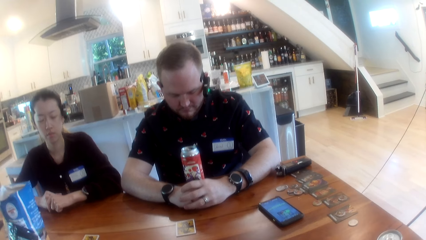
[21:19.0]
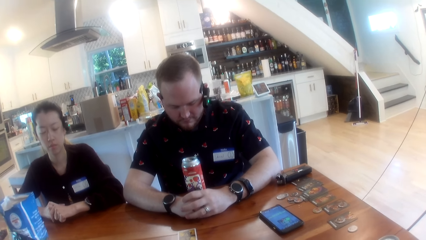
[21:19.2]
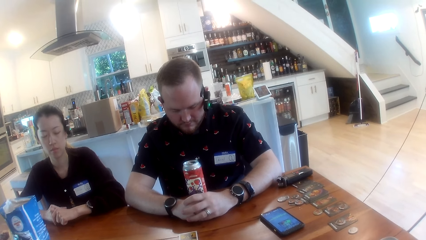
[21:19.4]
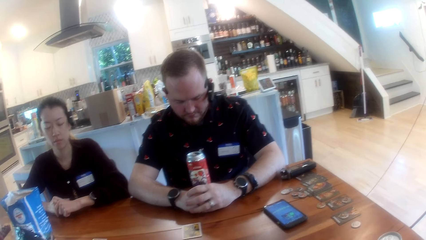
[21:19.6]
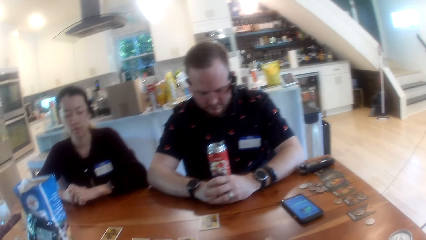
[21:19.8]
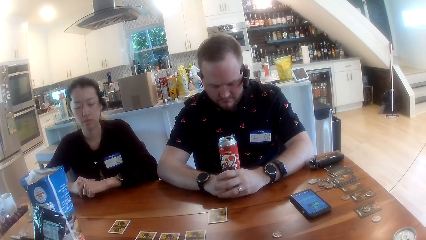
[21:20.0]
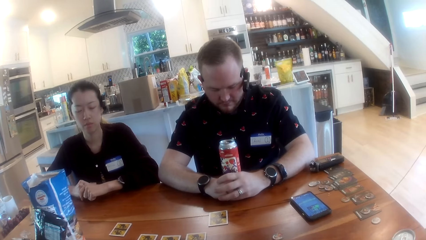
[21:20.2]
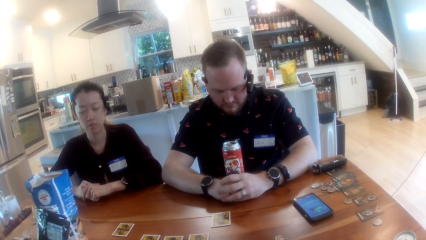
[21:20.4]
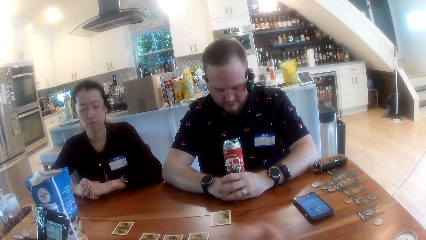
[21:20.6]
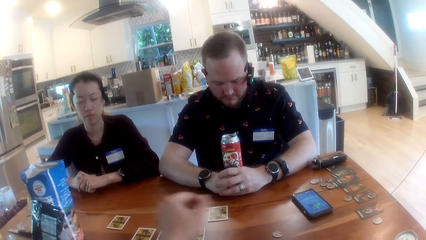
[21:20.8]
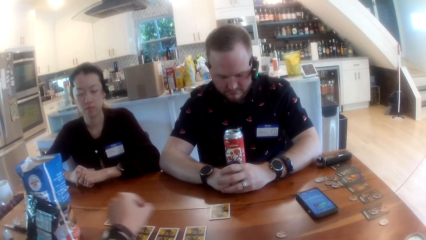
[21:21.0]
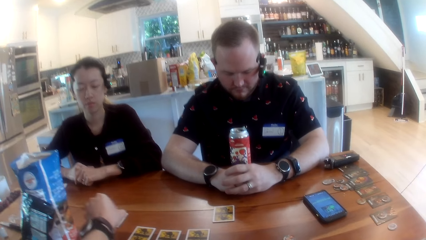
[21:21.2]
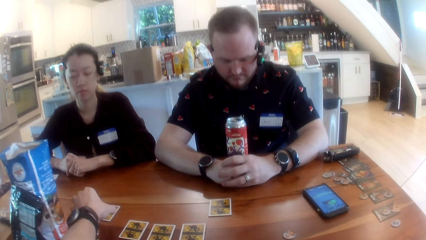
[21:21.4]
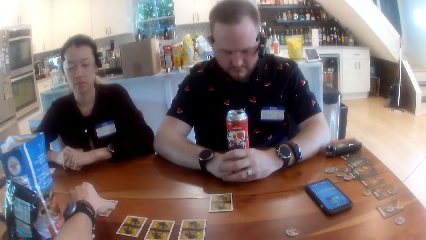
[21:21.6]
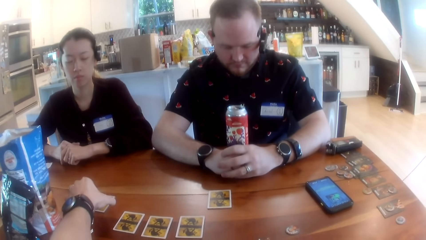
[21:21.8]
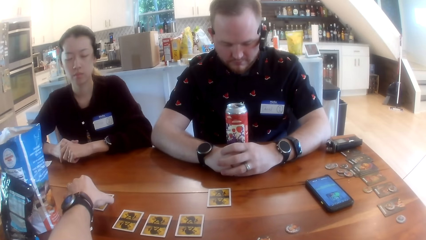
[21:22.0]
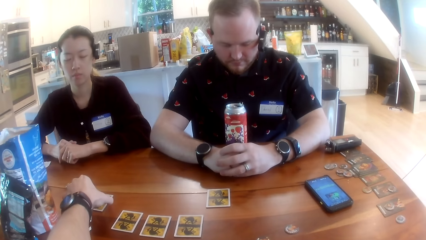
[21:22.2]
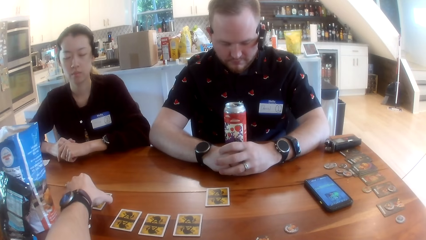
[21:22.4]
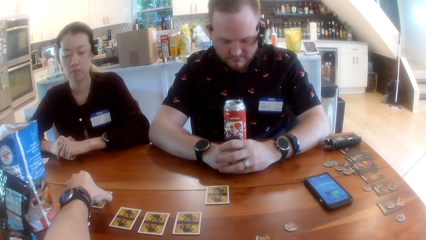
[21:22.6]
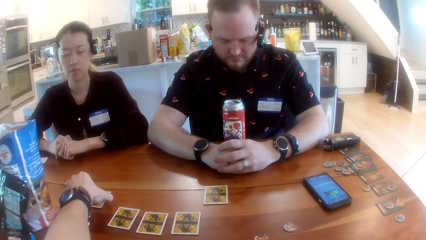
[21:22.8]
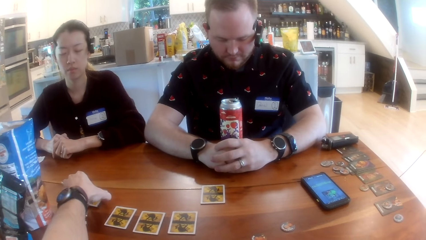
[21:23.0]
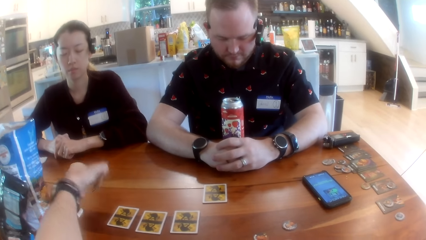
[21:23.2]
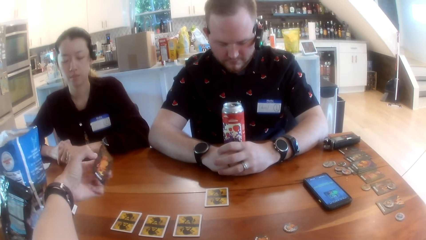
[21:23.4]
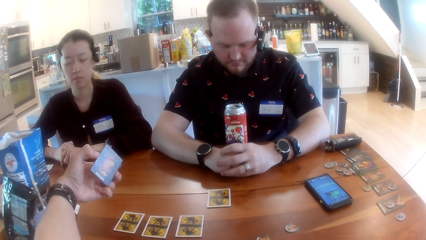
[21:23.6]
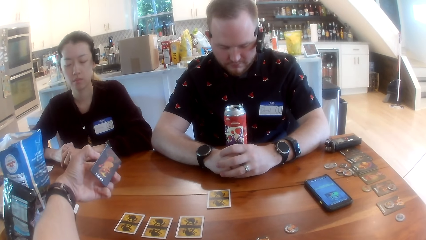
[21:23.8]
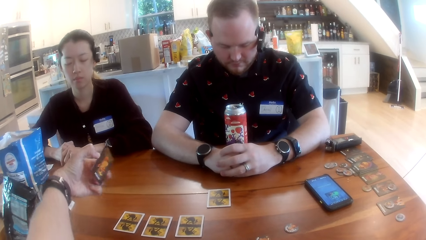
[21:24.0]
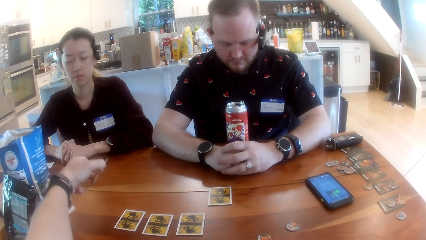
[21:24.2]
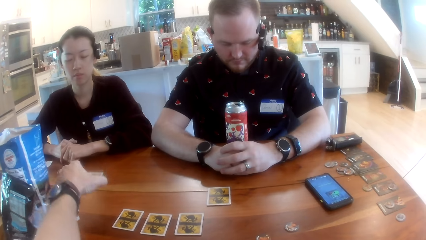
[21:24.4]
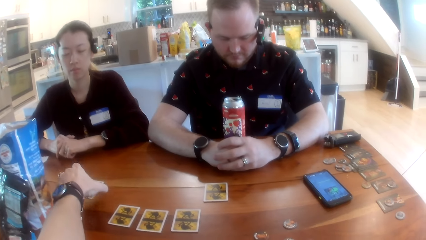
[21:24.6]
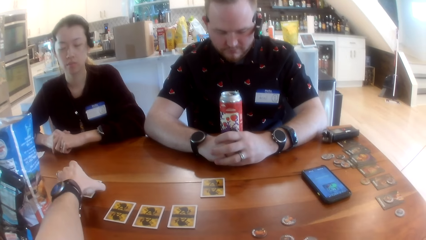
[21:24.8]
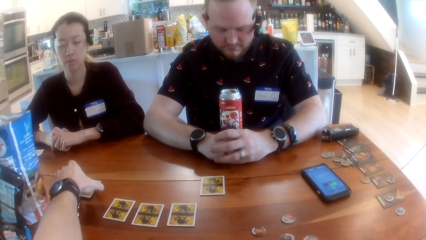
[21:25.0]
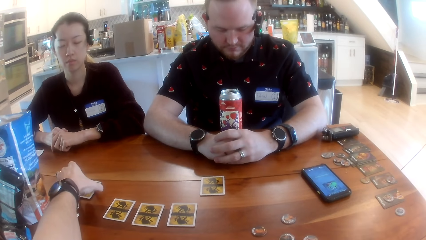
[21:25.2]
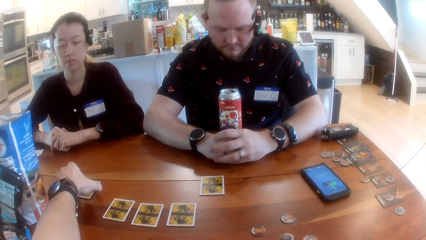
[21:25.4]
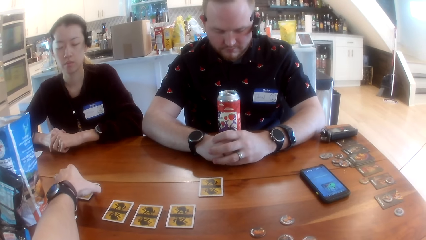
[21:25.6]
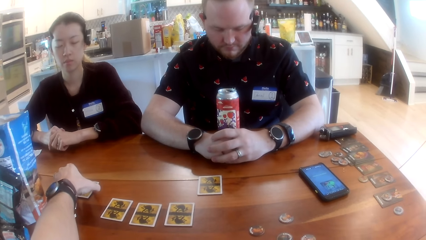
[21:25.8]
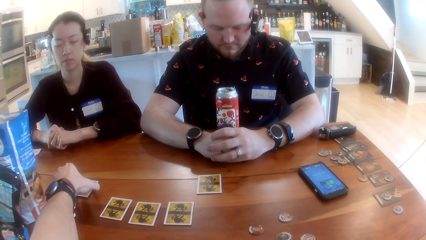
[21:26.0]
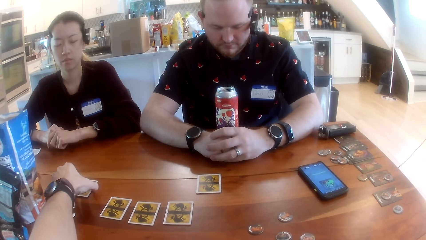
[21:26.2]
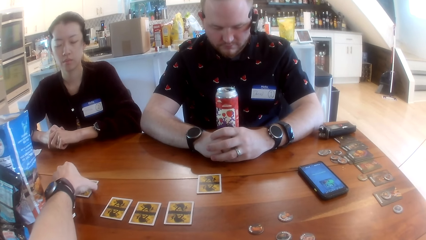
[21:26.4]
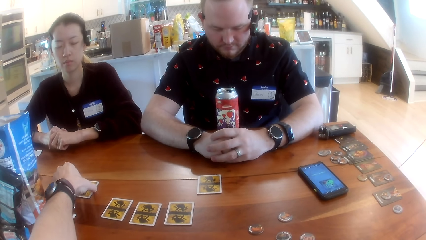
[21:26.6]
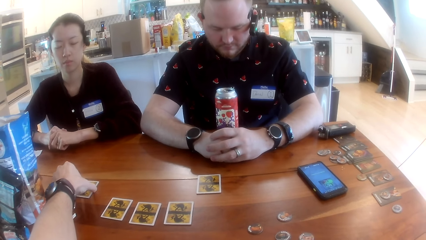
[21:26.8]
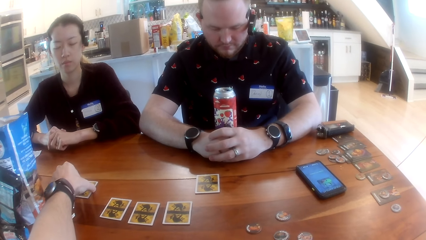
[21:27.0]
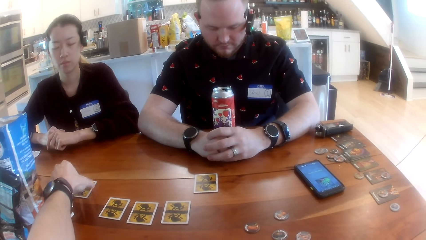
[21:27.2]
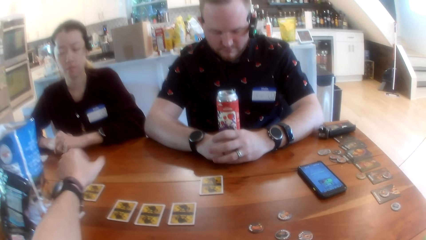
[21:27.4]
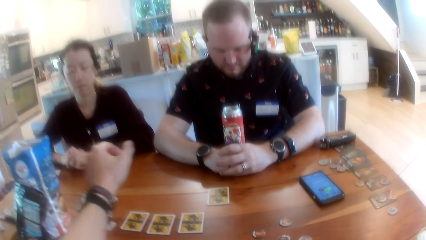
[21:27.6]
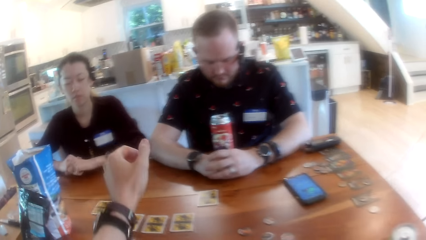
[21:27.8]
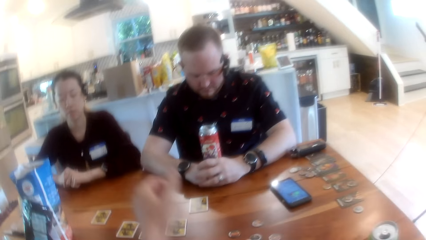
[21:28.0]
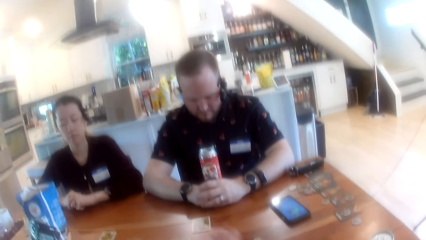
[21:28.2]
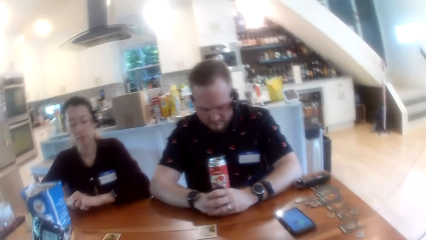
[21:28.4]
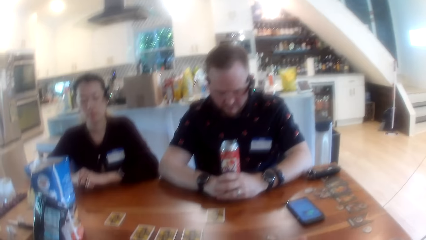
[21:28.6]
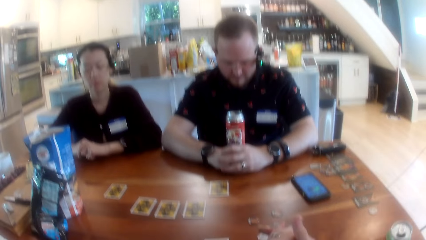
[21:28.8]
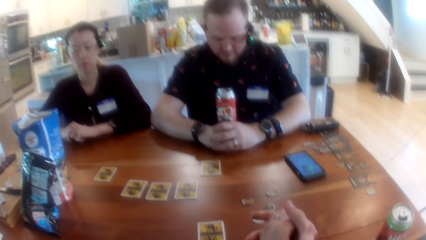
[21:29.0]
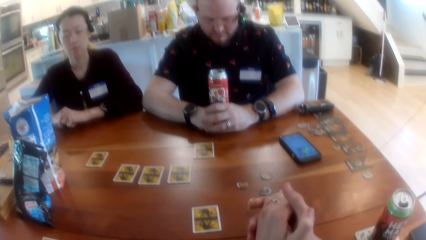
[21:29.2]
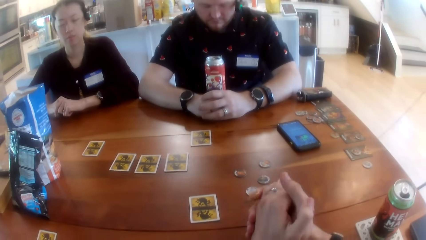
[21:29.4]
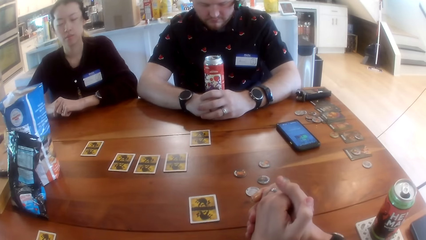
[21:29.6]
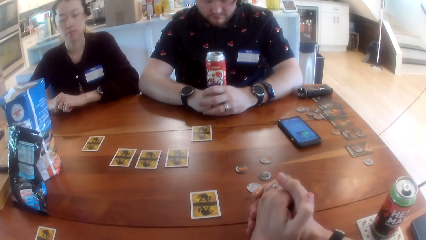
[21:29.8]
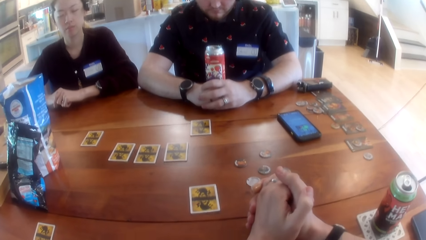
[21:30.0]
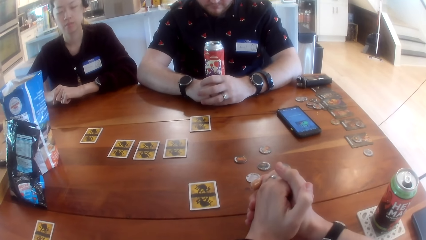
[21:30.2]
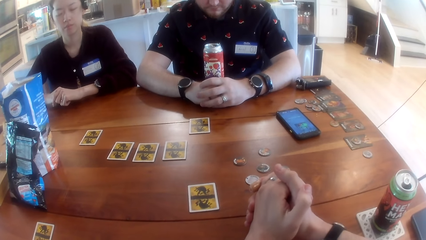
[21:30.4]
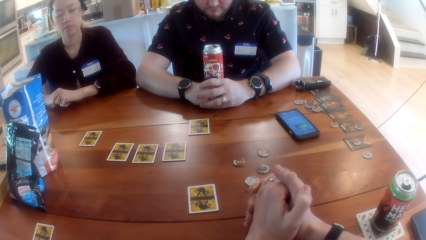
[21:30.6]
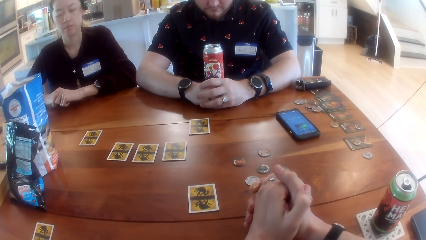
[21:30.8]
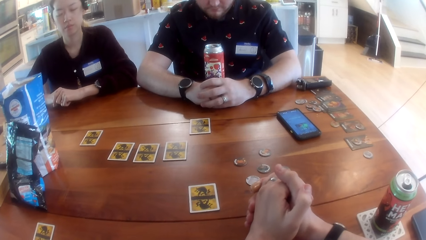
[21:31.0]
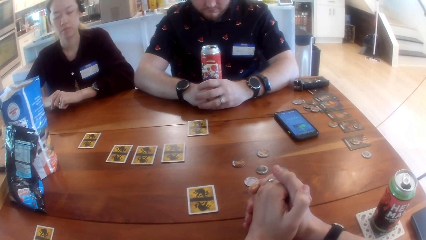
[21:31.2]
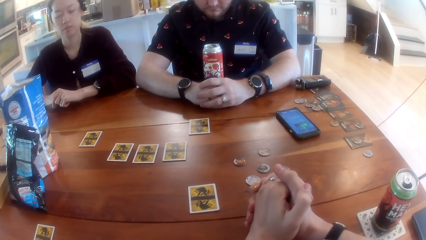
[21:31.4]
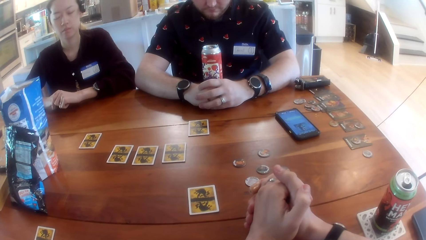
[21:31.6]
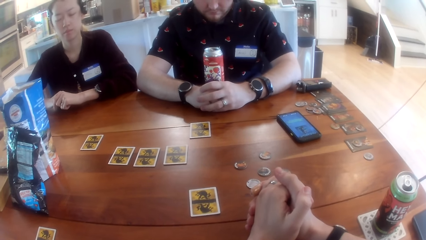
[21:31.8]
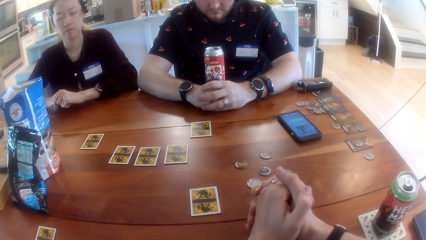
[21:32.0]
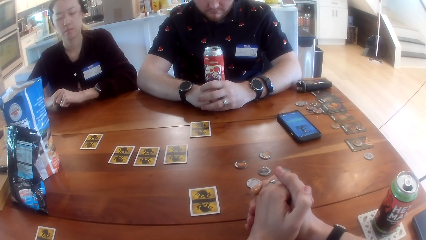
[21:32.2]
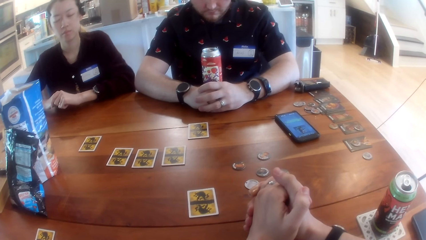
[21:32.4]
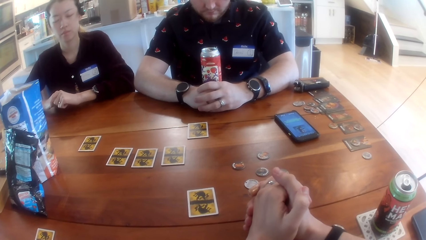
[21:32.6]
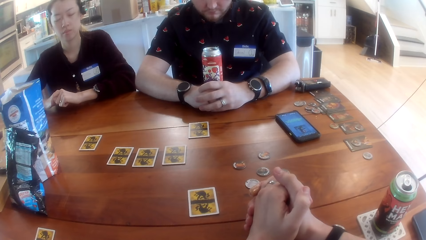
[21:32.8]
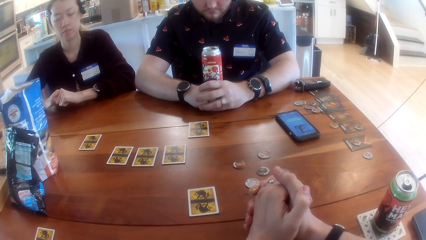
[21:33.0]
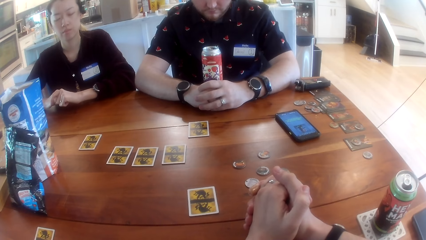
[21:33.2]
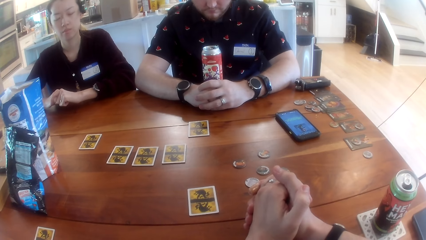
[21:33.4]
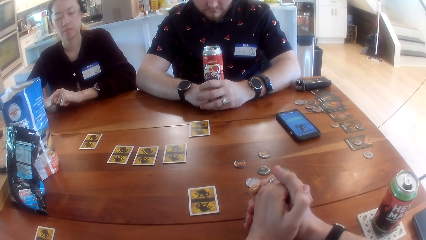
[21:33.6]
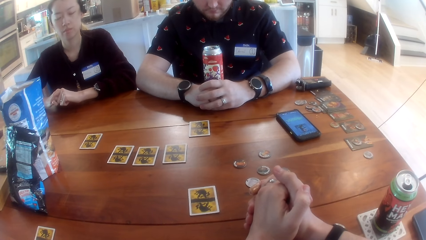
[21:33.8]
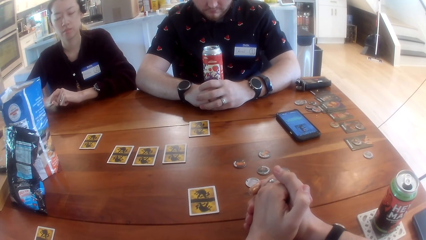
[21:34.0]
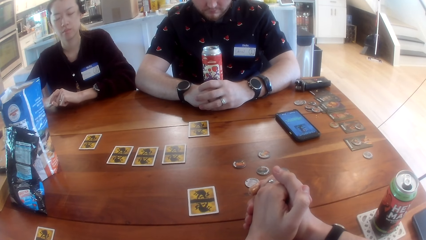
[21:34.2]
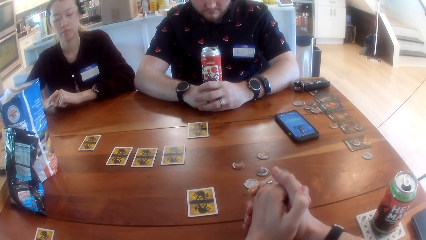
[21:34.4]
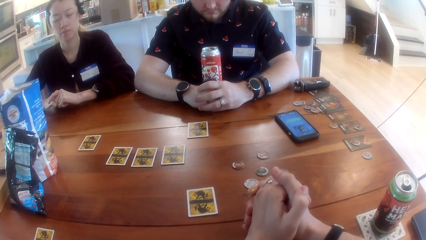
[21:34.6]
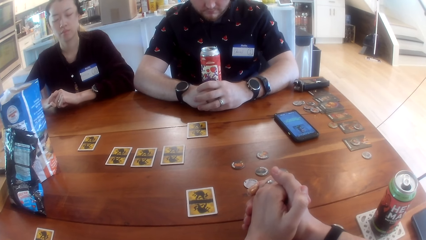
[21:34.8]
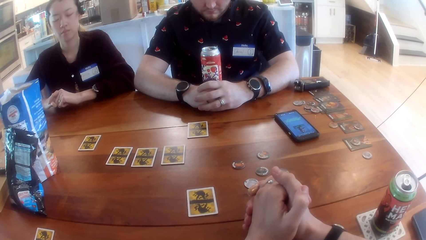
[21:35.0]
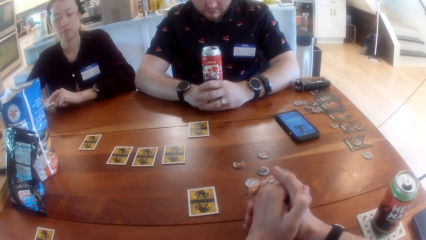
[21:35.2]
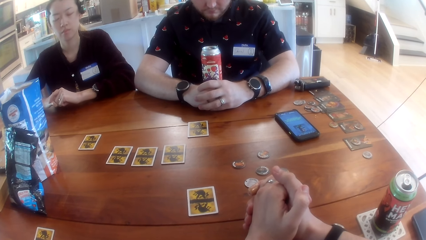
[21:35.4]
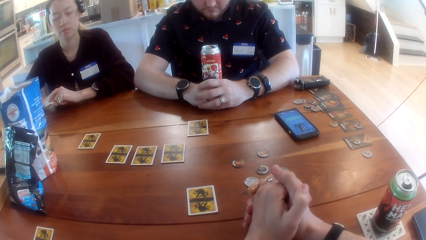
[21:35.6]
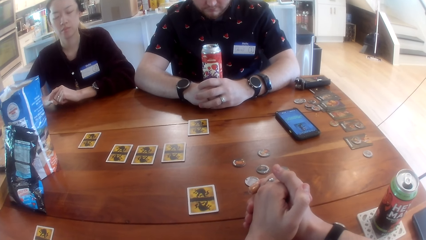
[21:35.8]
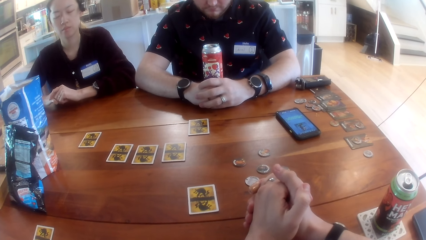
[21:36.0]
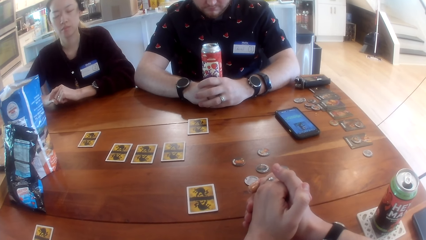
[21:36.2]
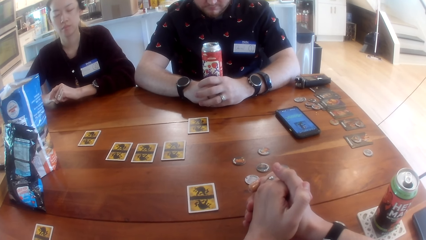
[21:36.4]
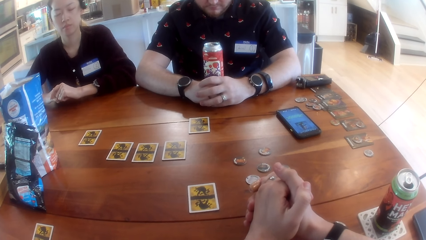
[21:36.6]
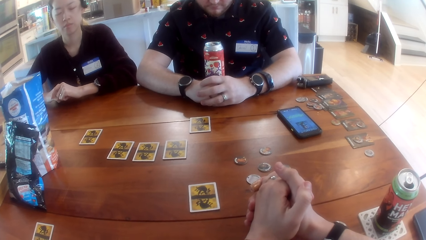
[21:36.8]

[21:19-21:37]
A man picks up the card on the table with his left hand. The camera wearer plays the One Night Werewolf. The man drops the card on the table with his left hand. The camera wearer places the card on the table. They listen to the music.
